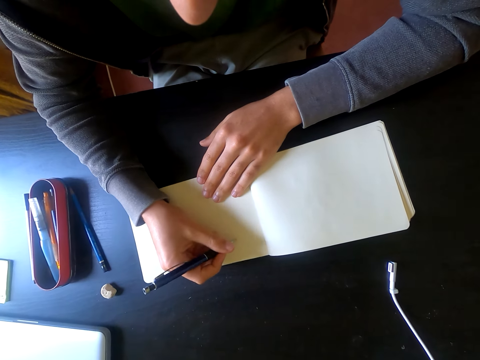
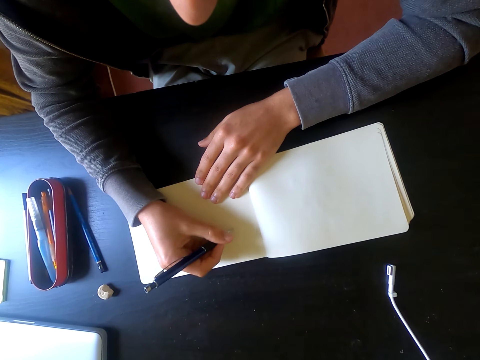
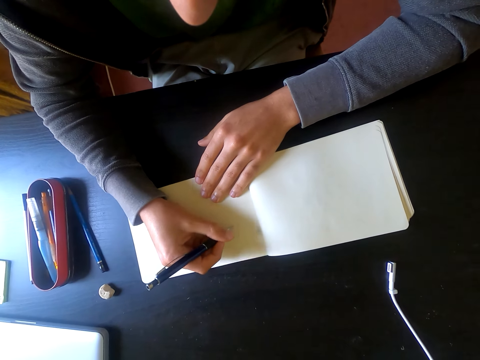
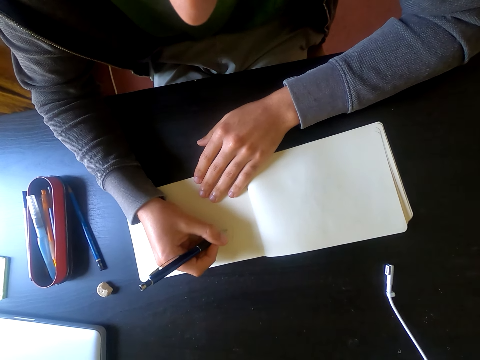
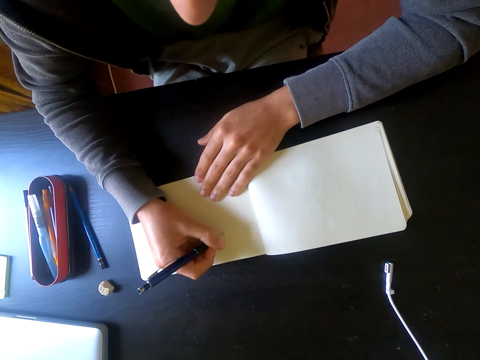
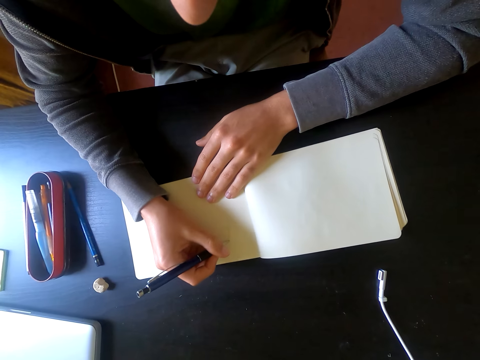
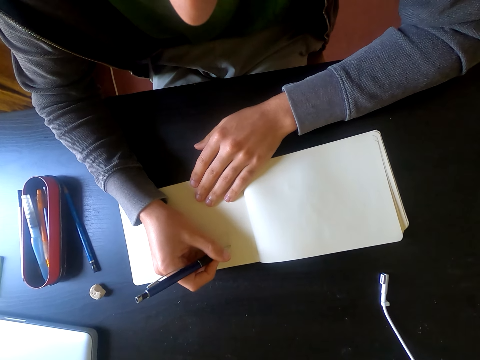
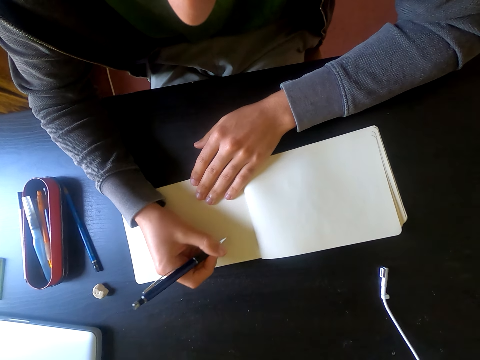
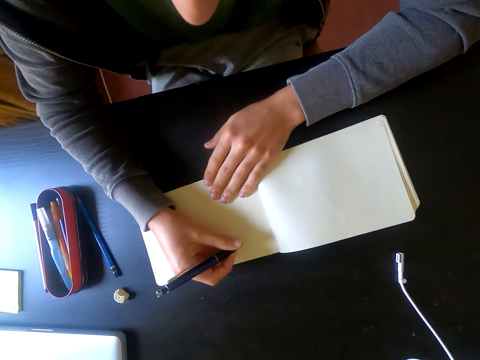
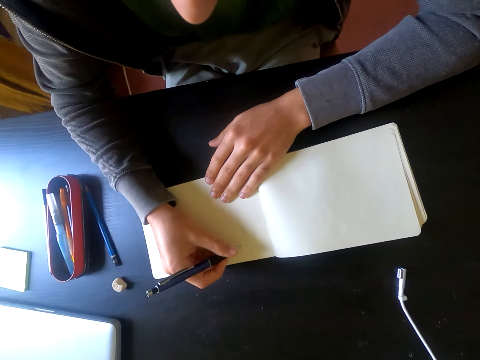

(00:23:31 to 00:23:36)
The camera wearer draws.

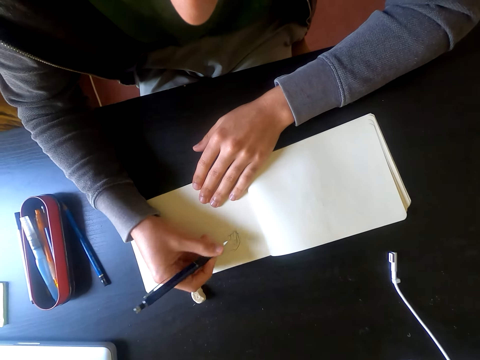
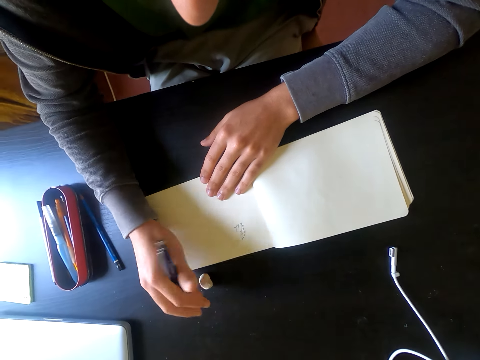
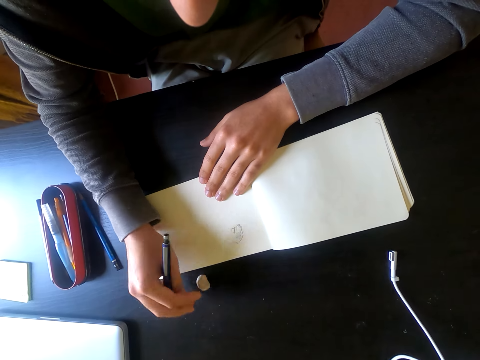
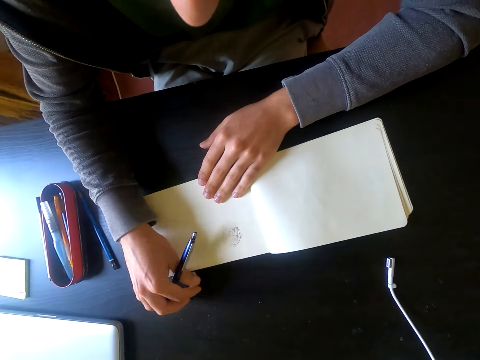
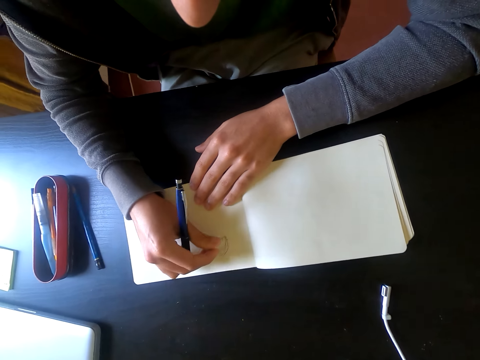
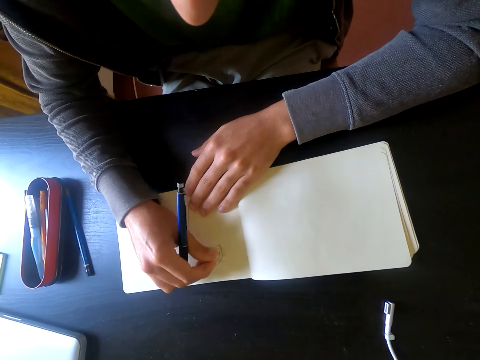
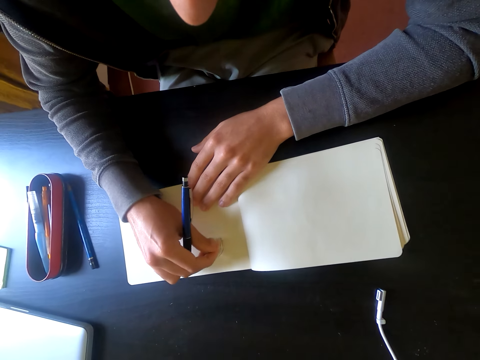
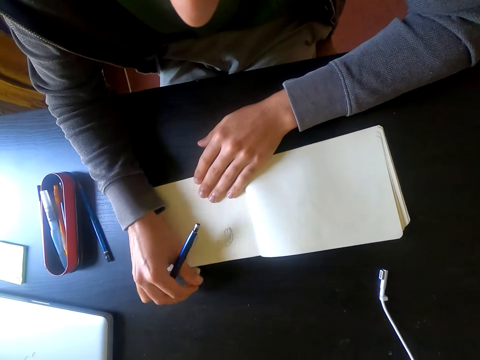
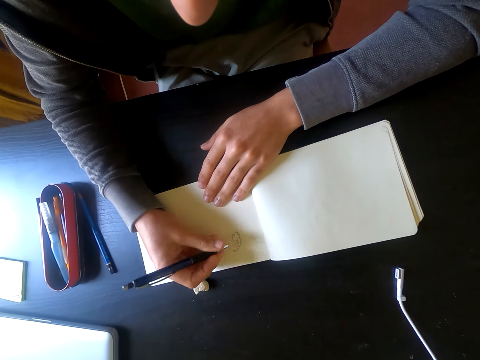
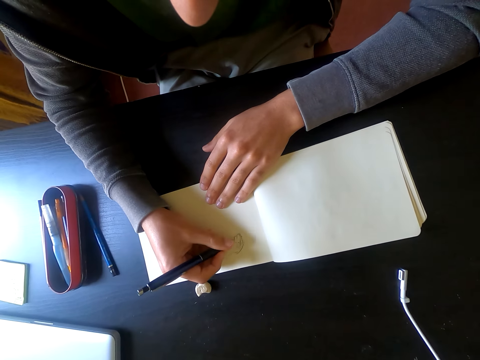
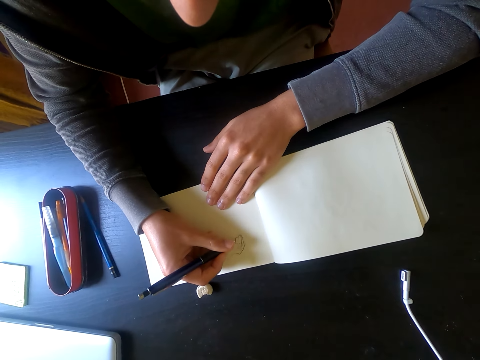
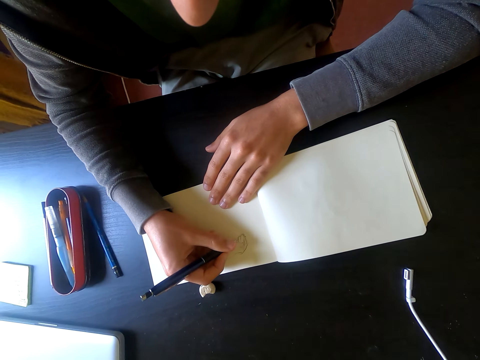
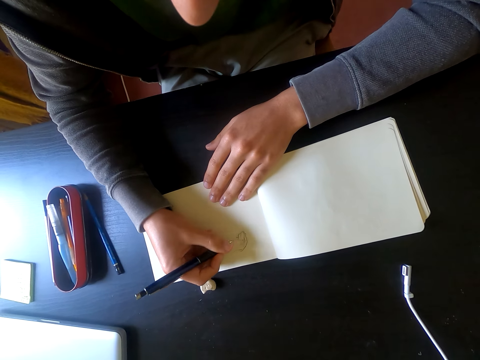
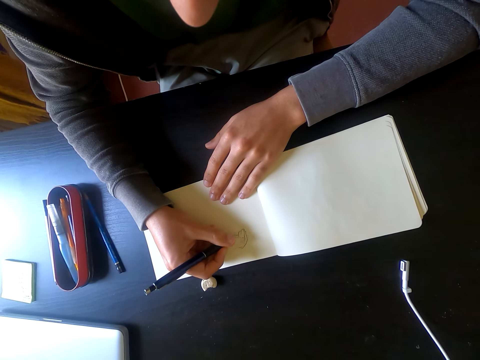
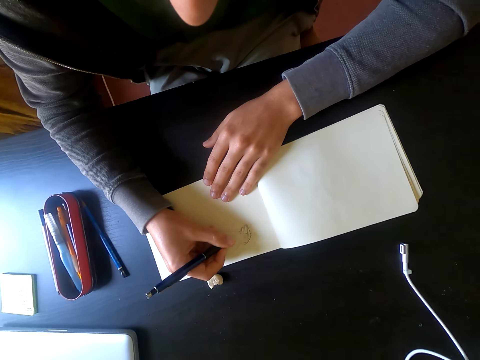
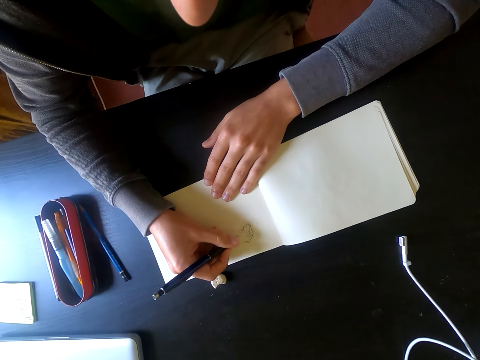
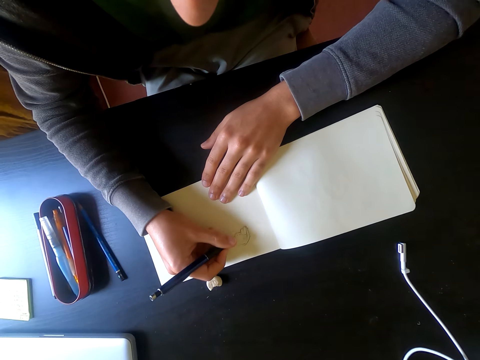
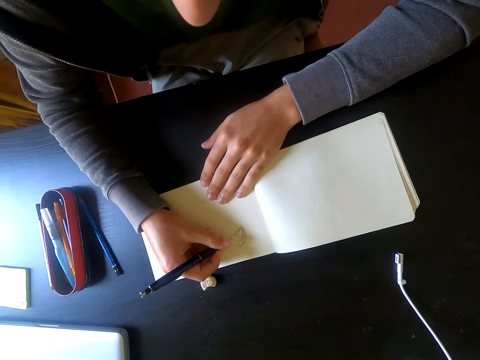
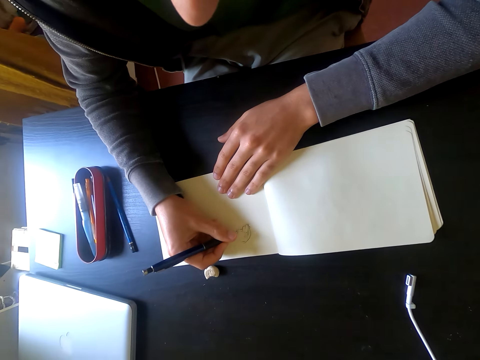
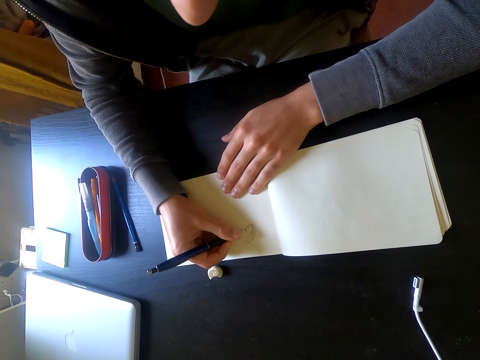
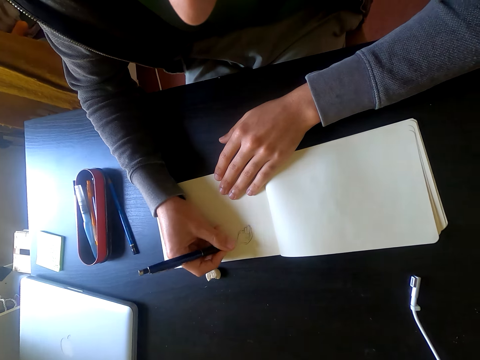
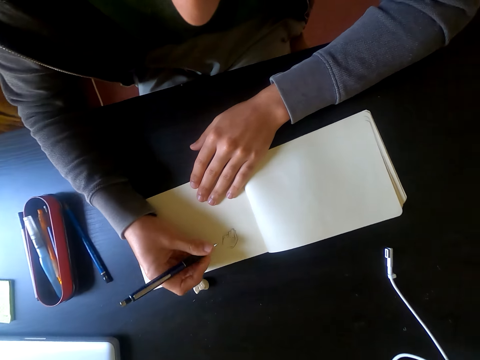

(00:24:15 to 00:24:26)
The camera wearer picks the rubber on the table. They erase the picture with the rubber. They put the rubber on the table. They draw a picture on the piece of paper on the table.

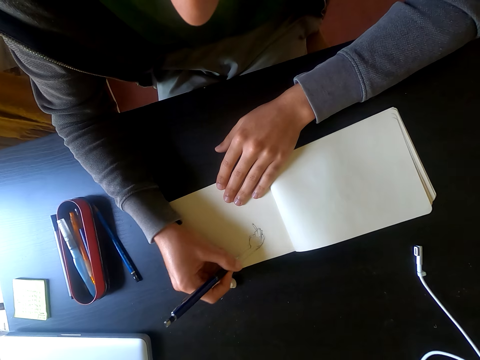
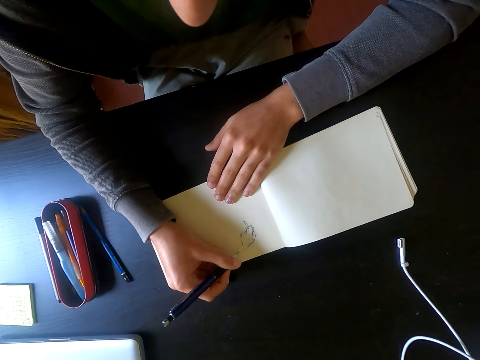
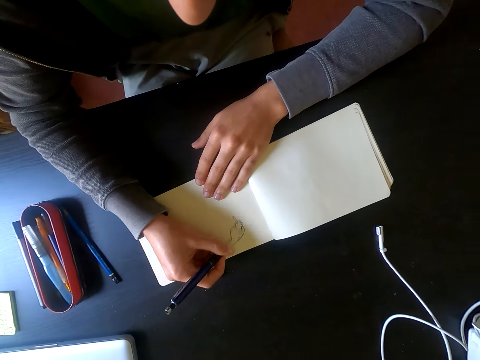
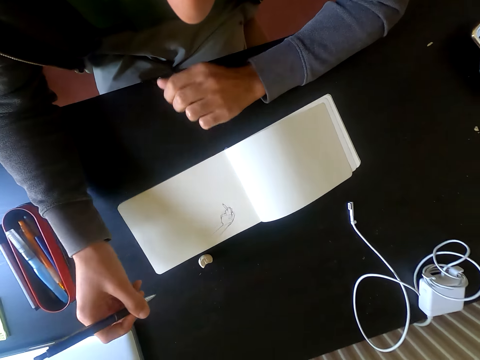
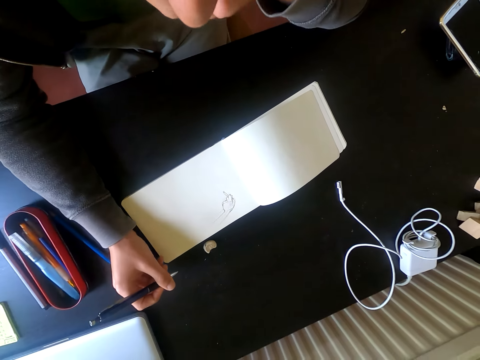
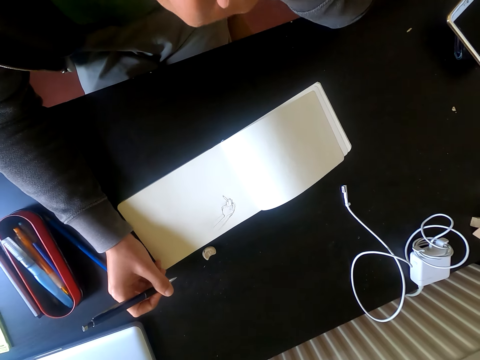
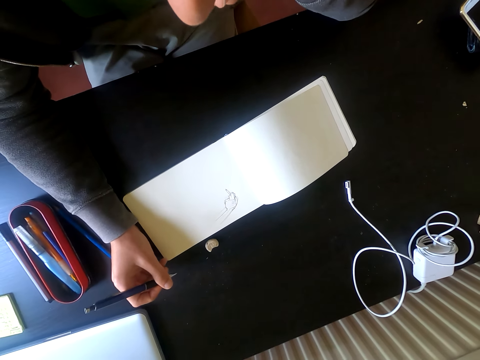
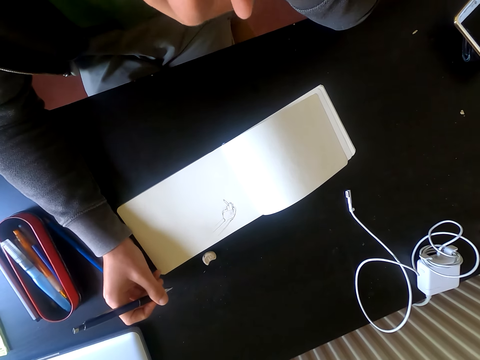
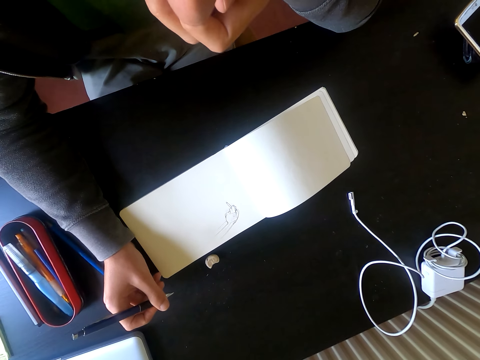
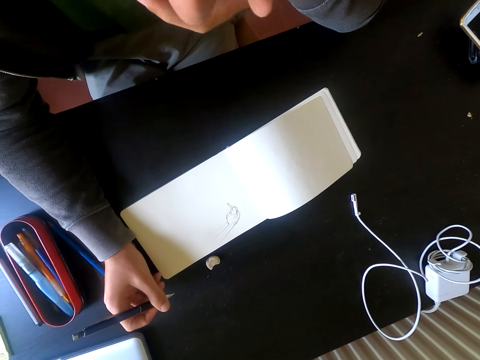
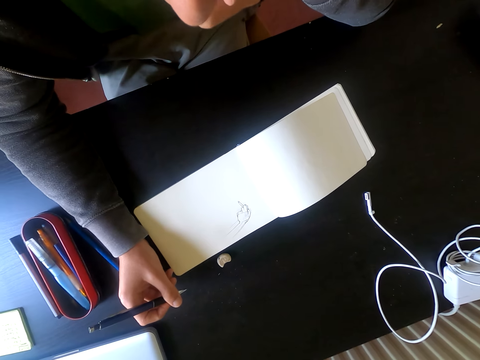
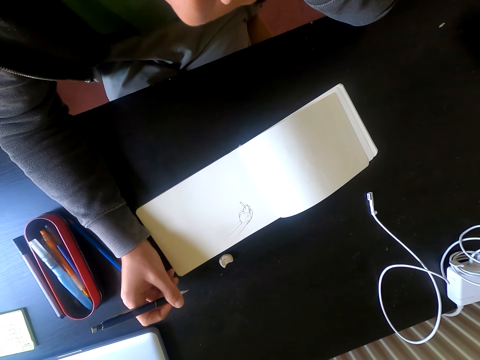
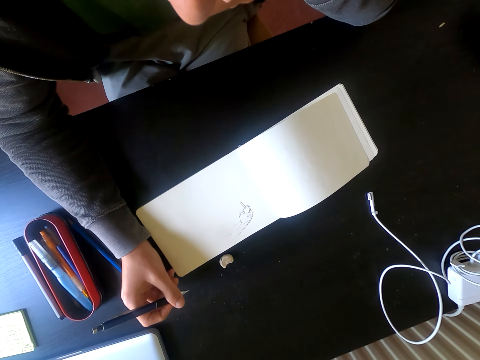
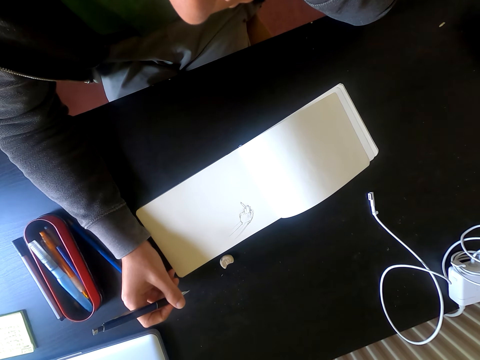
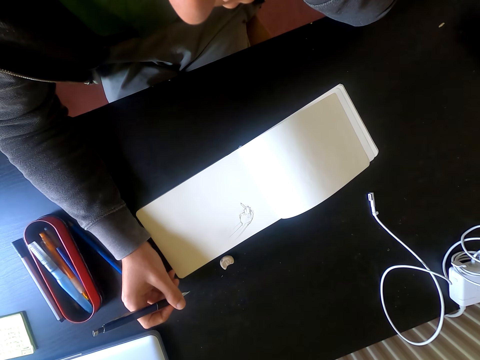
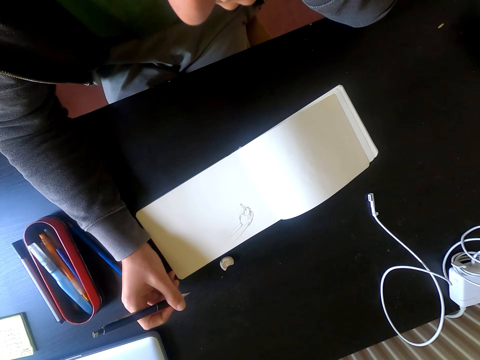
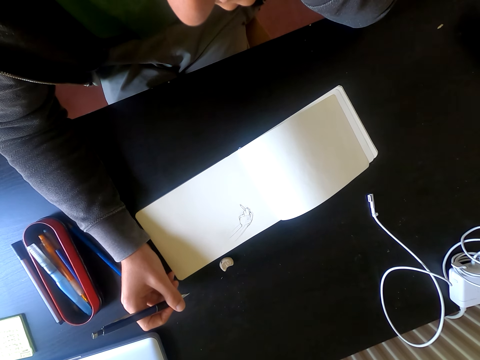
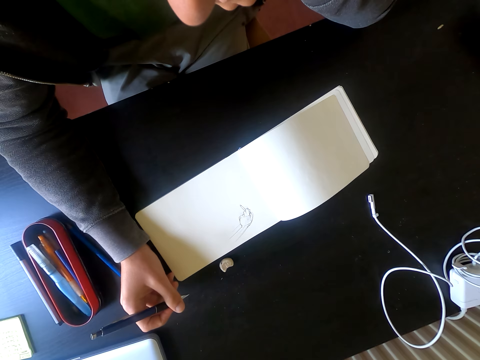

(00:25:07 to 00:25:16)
The camera wearer holds a pen with his right hand. He stops drawing. He looks at the drawing book.

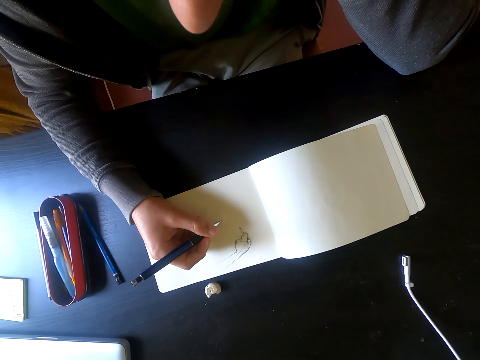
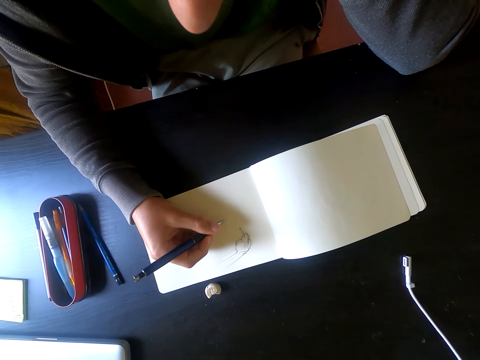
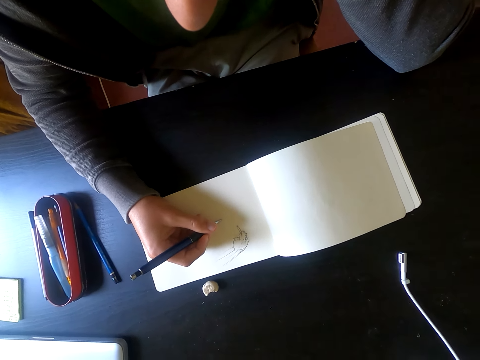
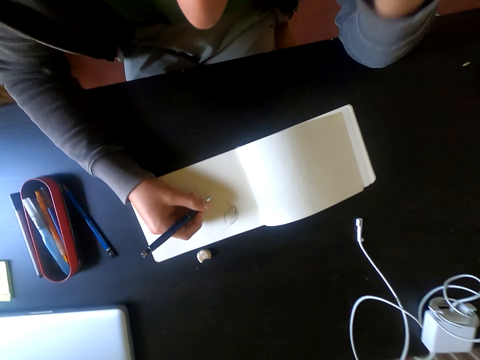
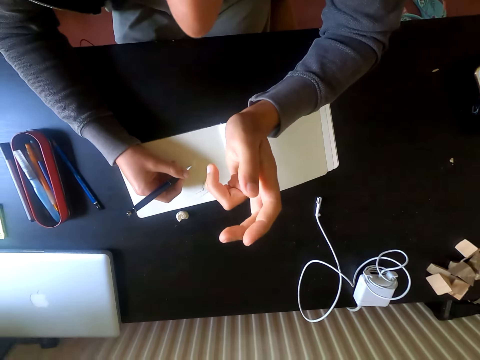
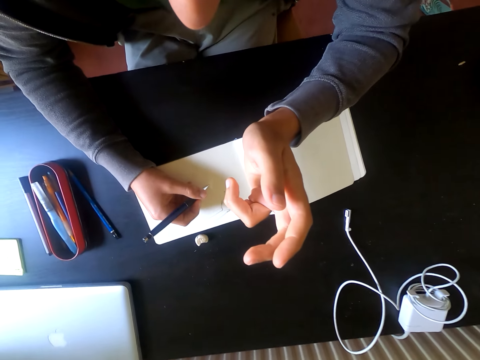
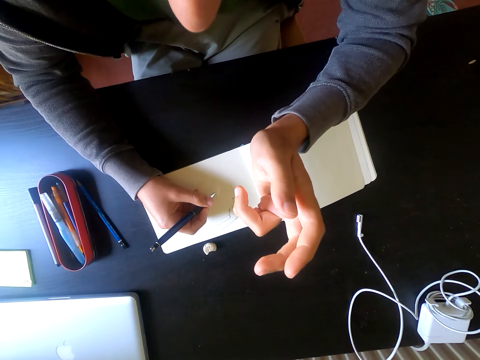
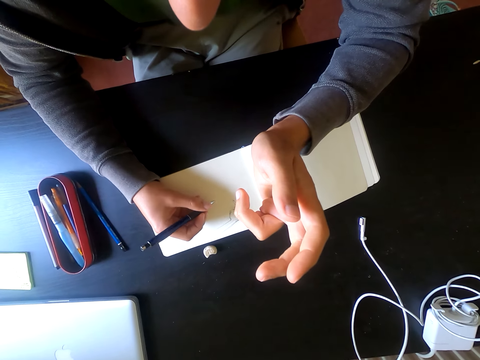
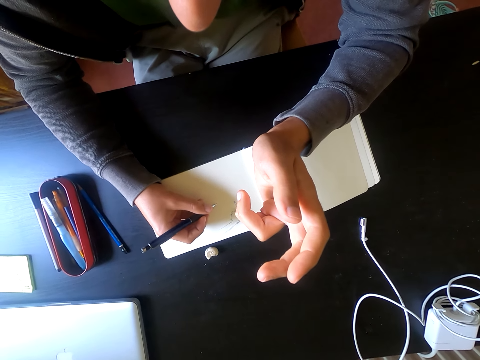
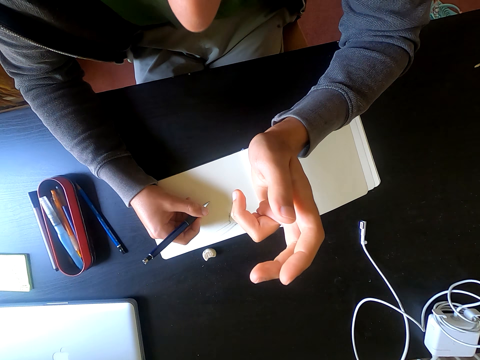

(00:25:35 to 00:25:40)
The camera wearer draws.
